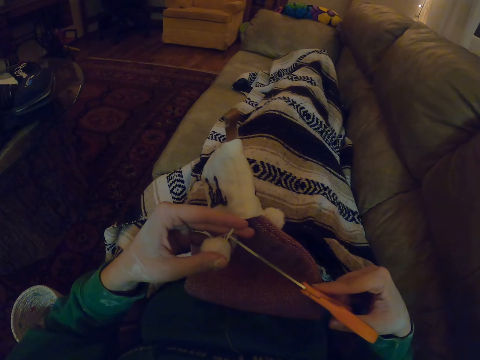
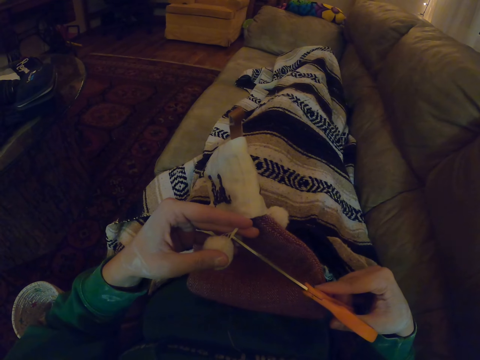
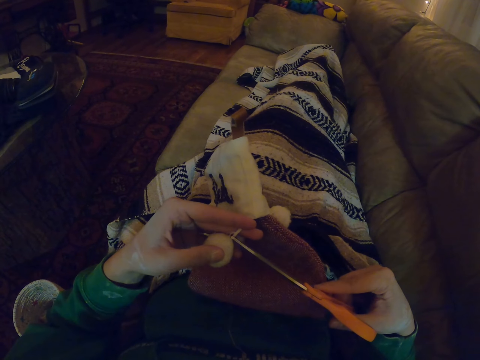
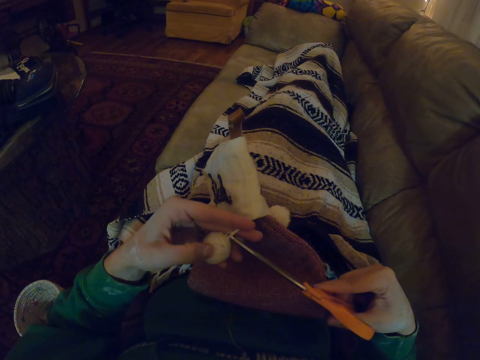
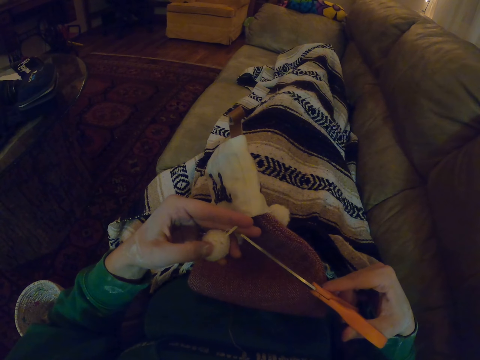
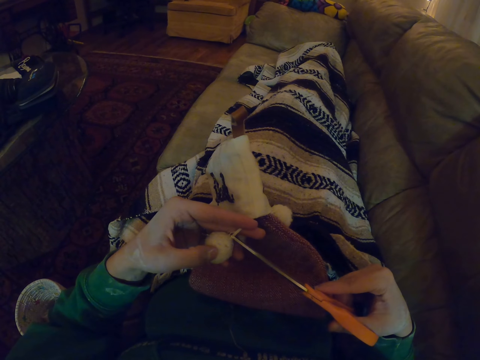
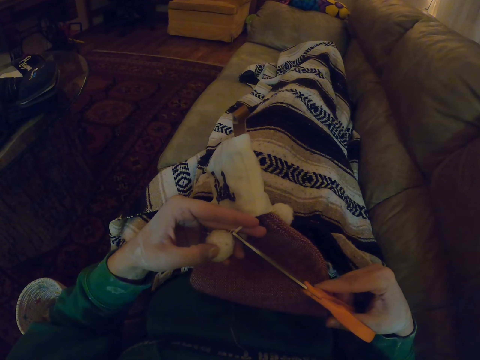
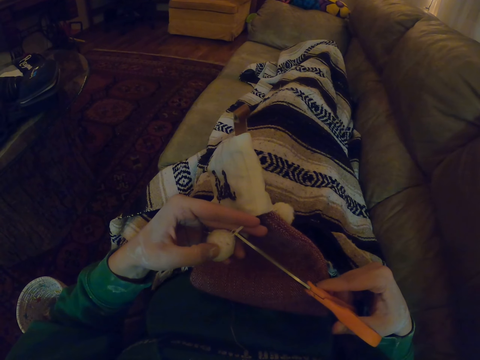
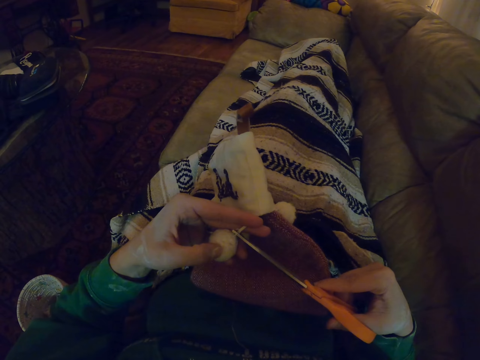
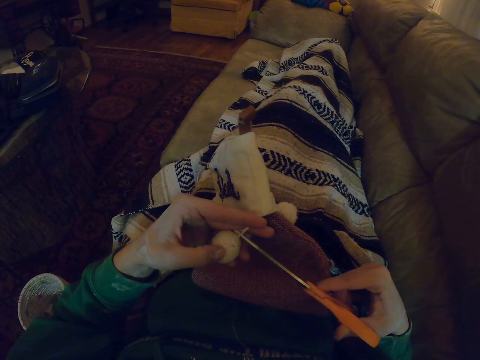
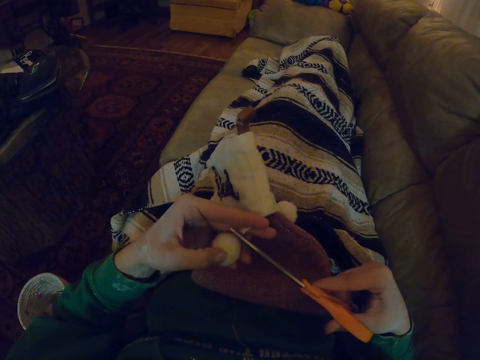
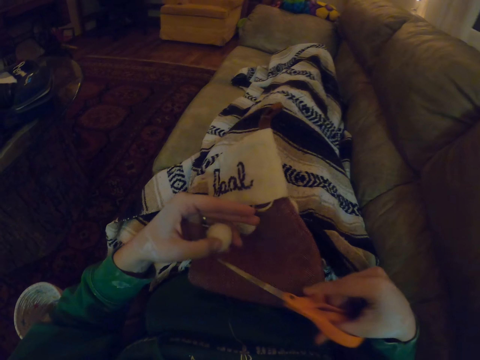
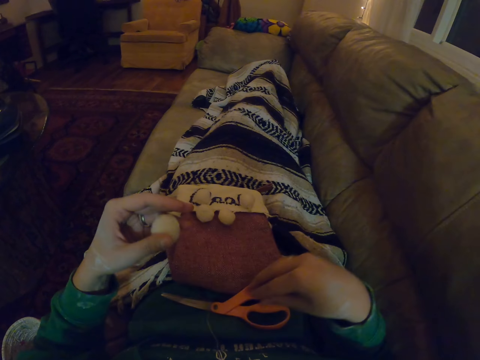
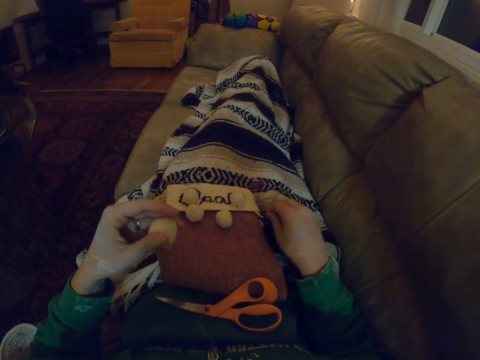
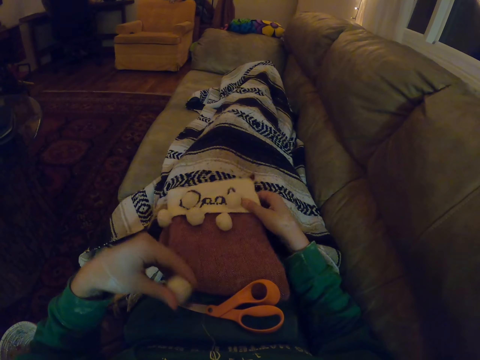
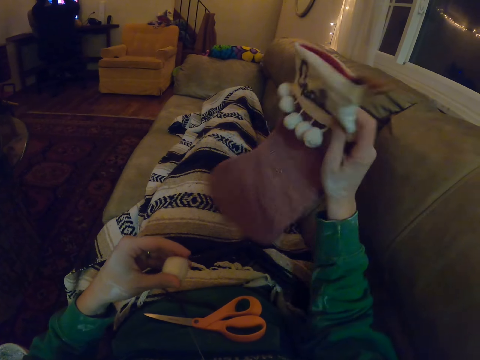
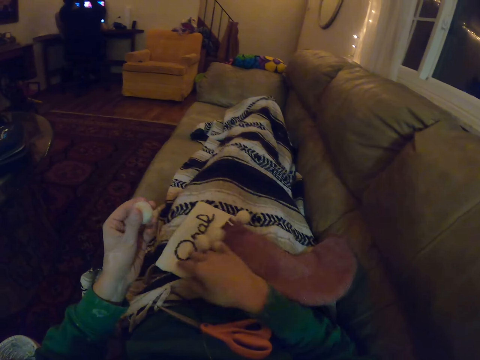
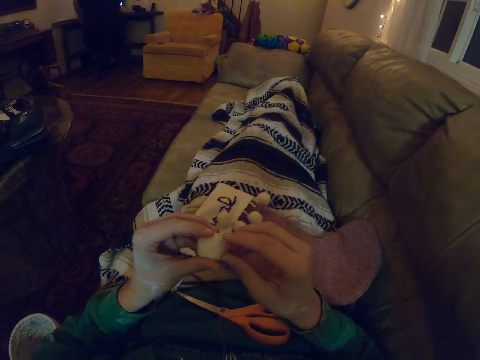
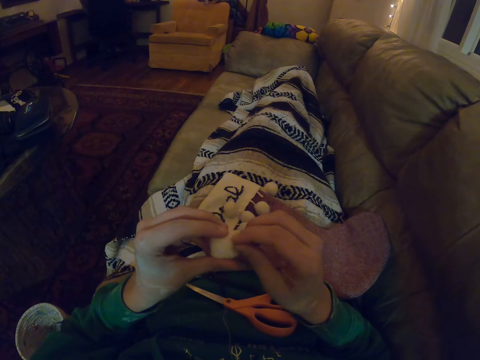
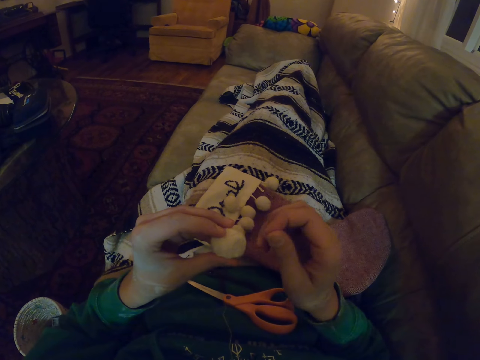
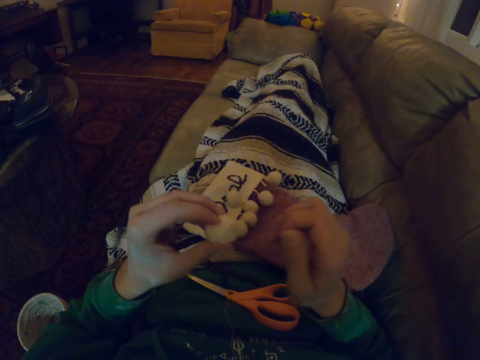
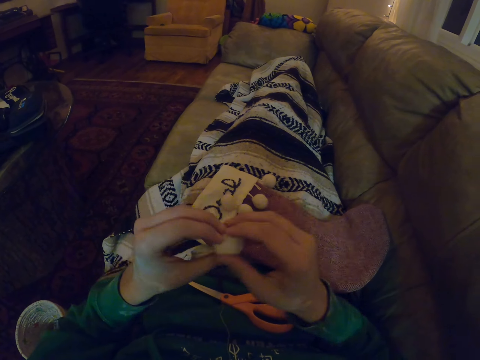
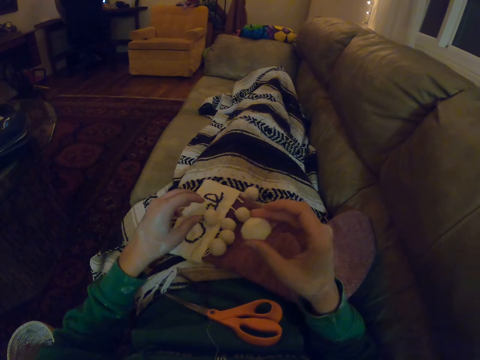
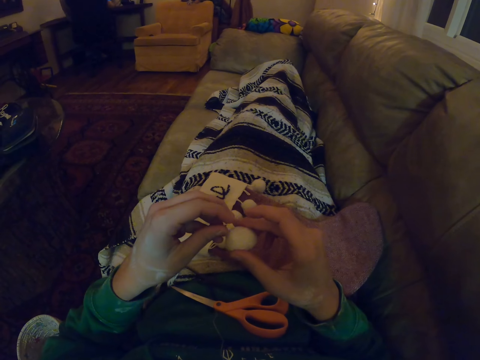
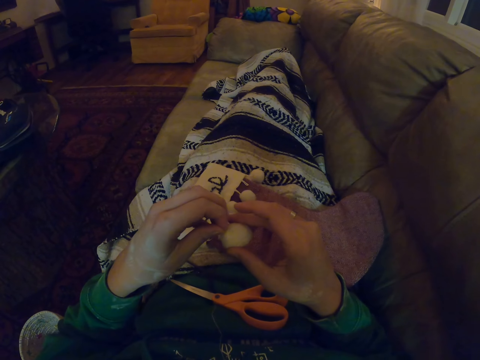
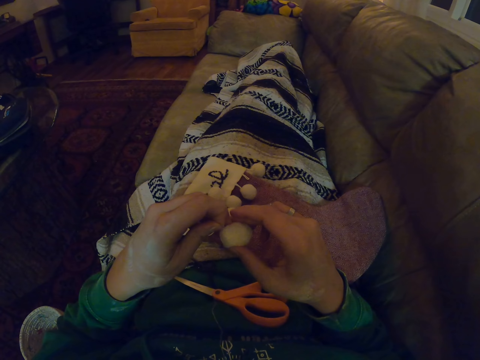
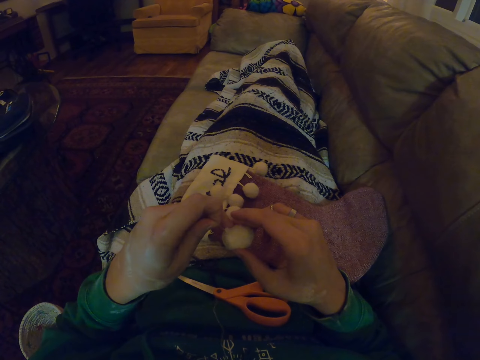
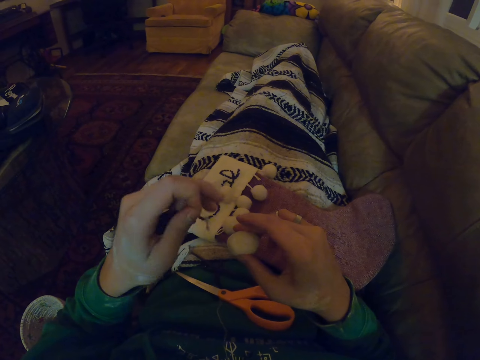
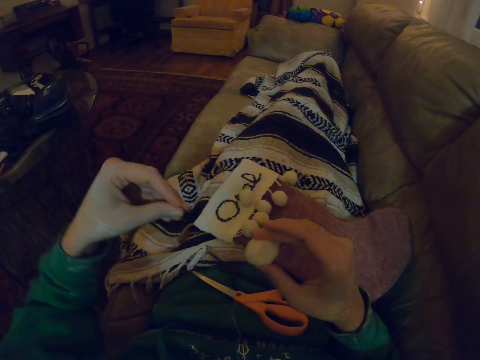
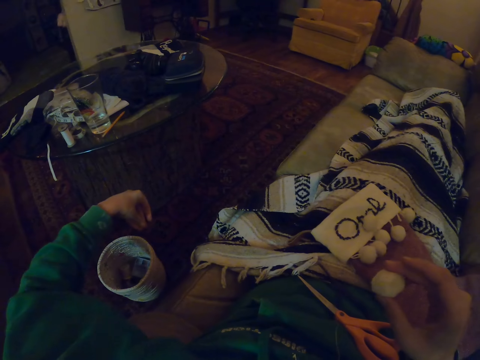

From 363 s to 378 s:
The camera wearer cuts a notch on the socks with the scissors. She puts the scissors on her body. She puts the socks on her body. She touches the cut notch in her hands. She removes small threads on the piece of cloth.

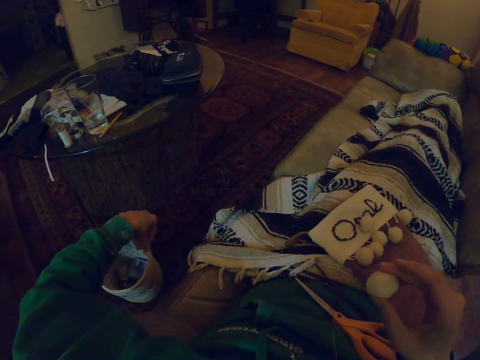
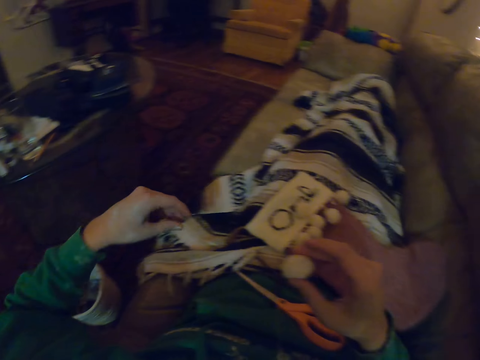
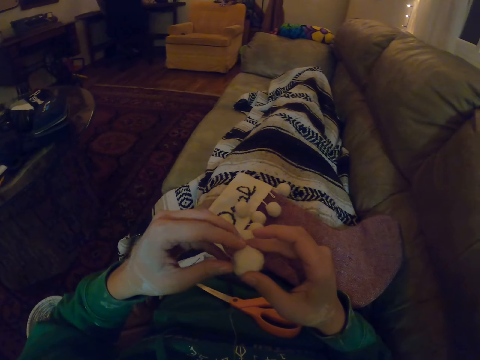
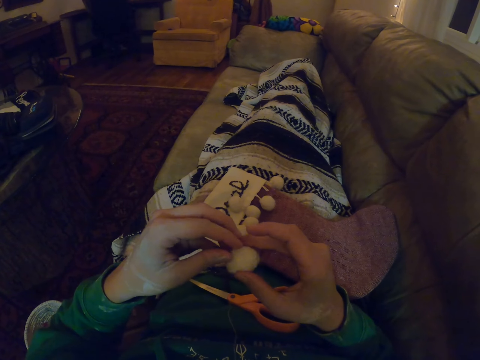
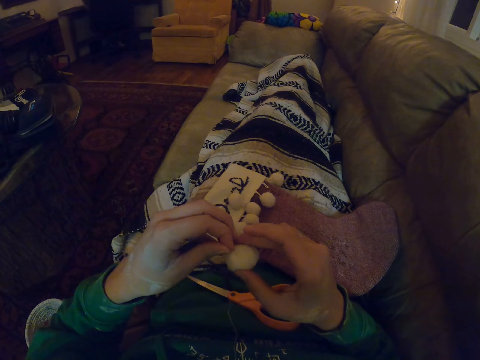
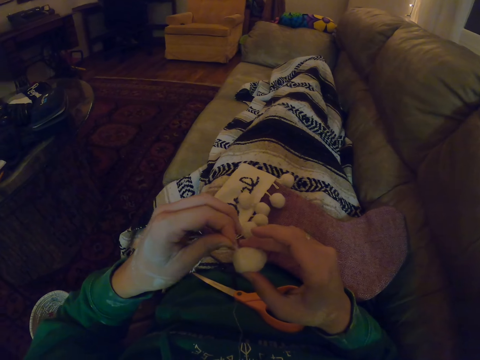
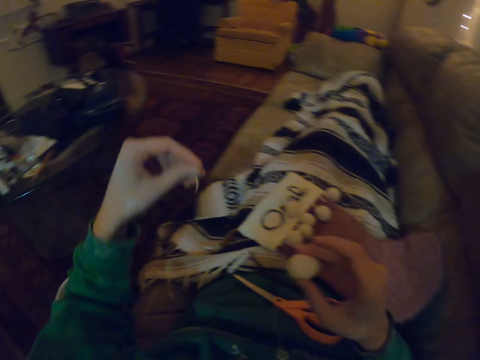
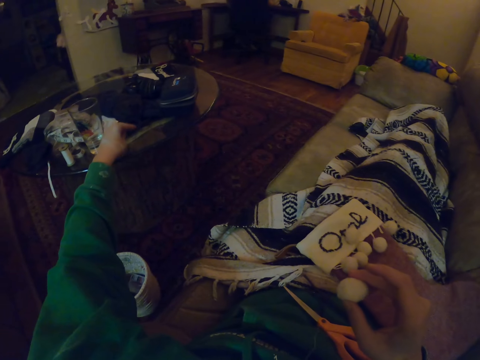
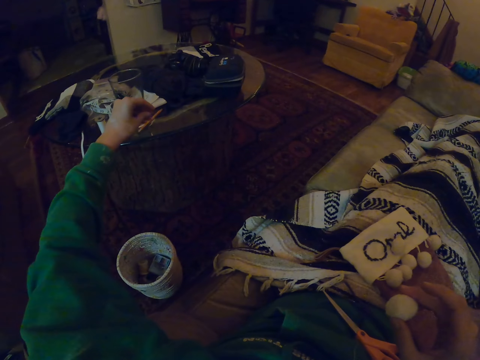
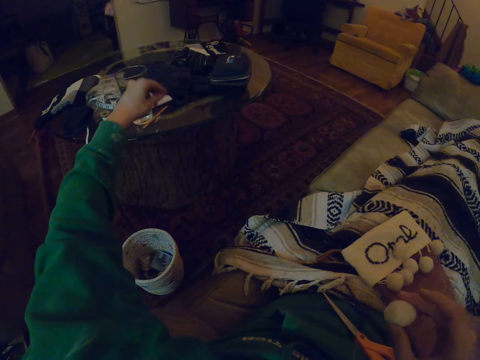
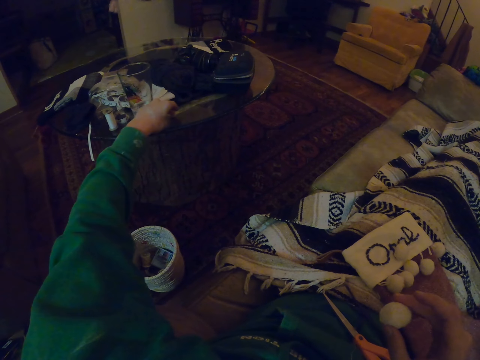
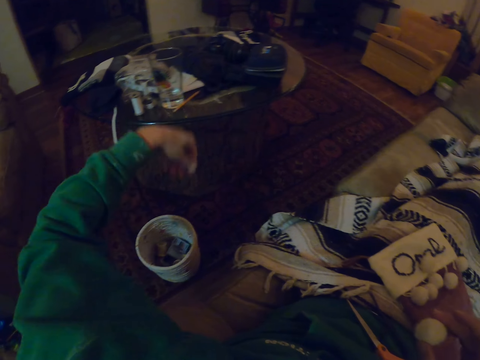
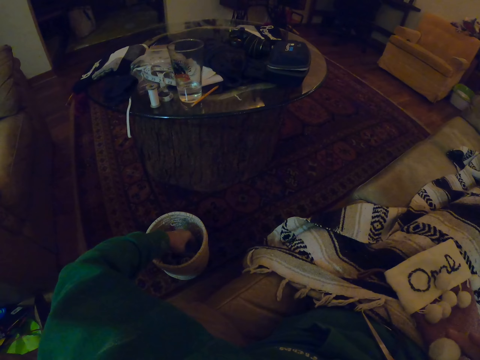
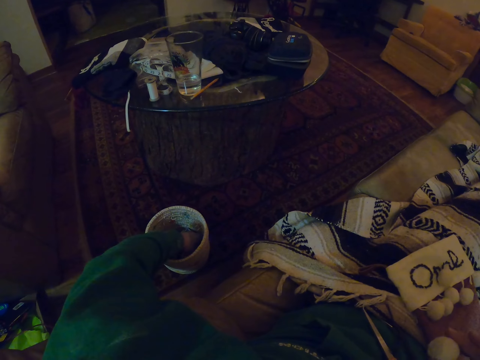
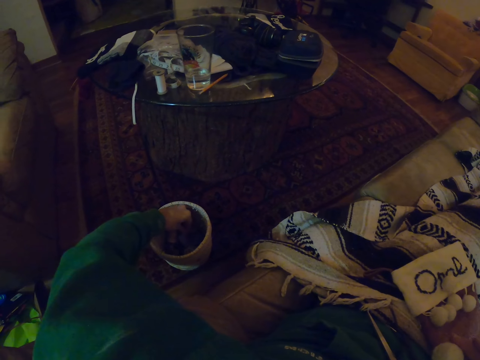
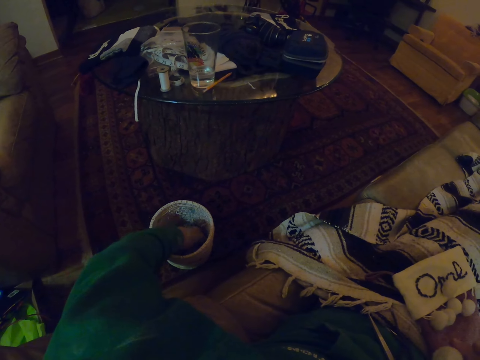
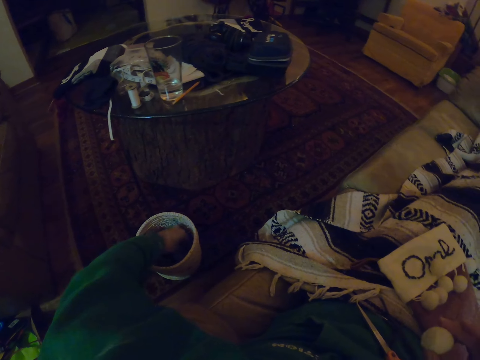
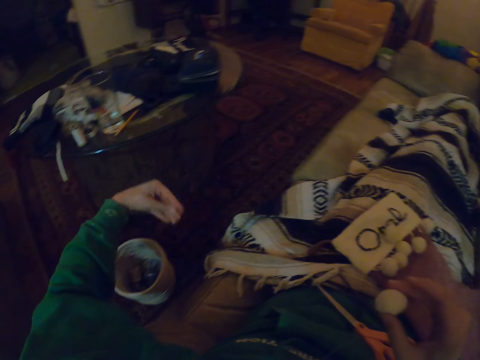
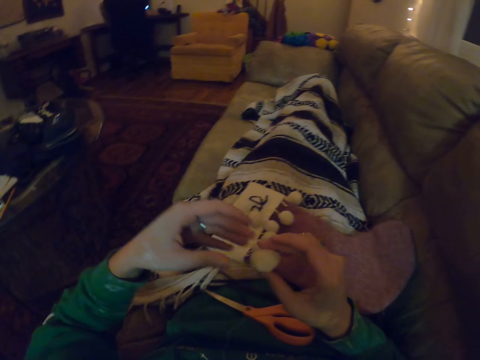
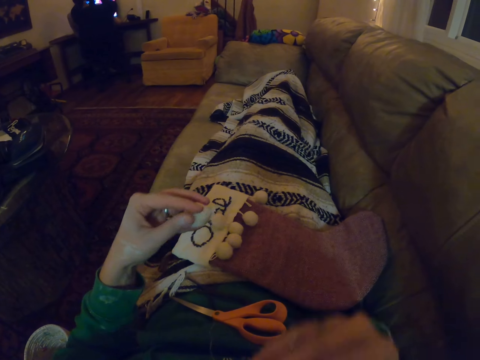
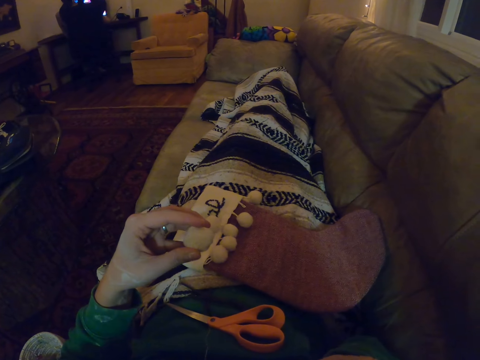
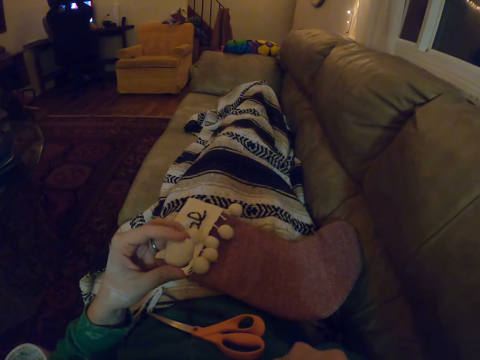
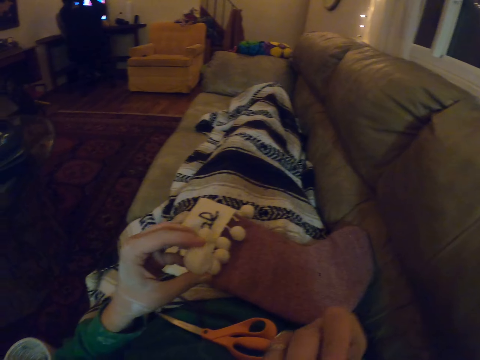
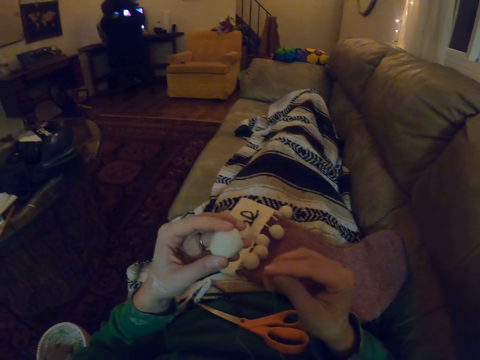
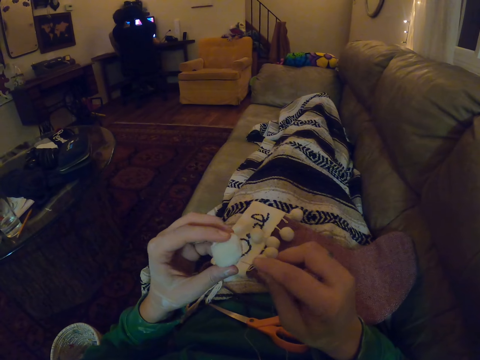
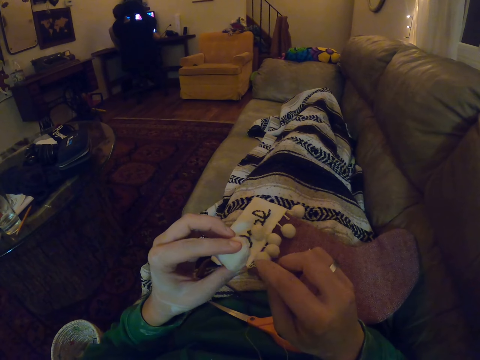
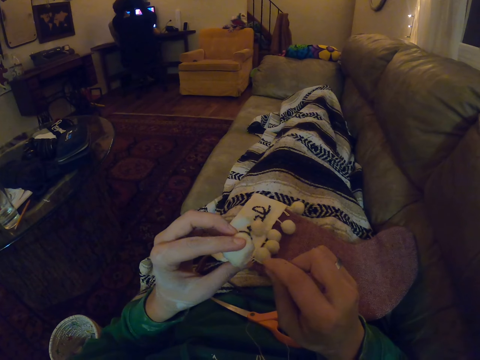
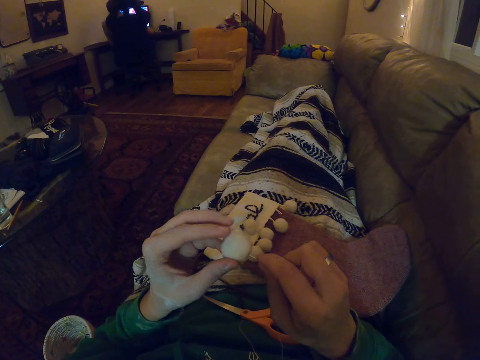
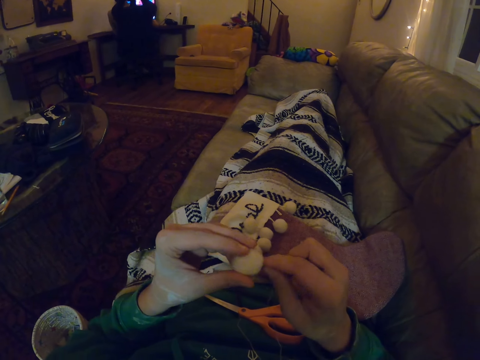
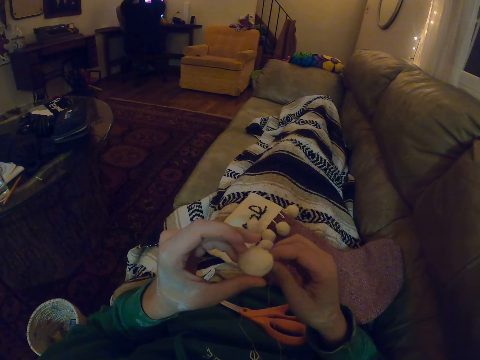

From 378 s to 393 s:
The camera wearer dips the left hand into the sewing basket. She holds the notch with the left hand. She throws the thread away. She takes a needle from her mouth. She sews the notch with the needle.
